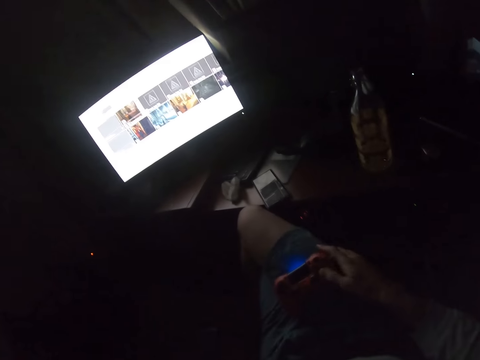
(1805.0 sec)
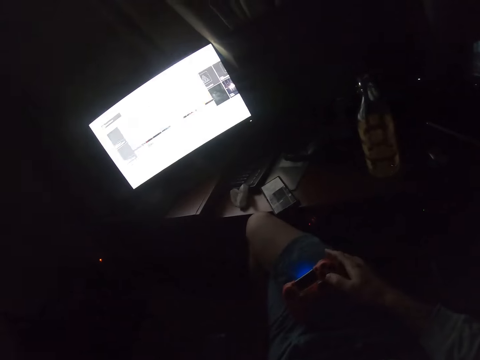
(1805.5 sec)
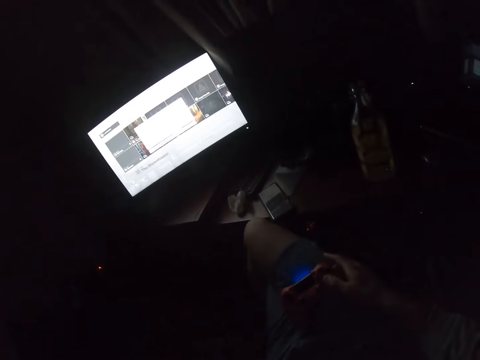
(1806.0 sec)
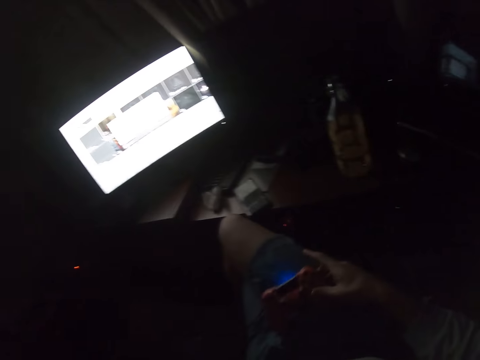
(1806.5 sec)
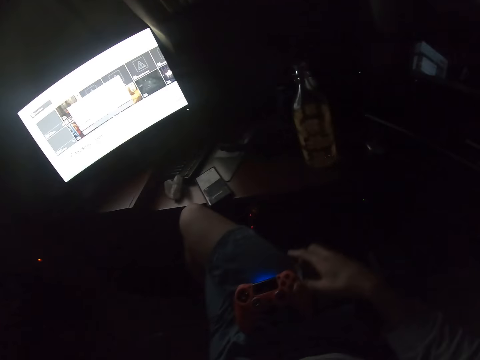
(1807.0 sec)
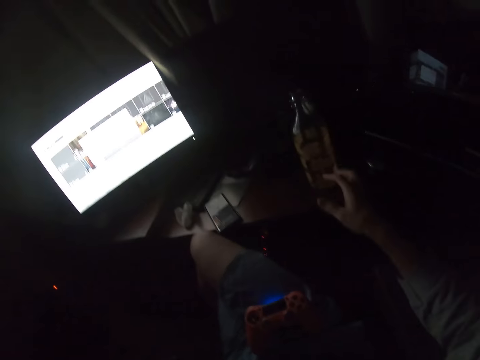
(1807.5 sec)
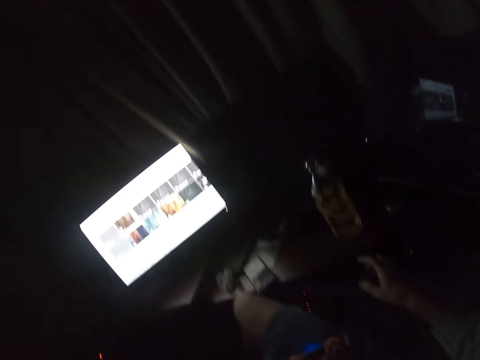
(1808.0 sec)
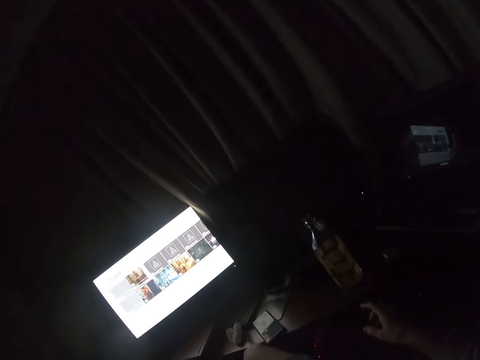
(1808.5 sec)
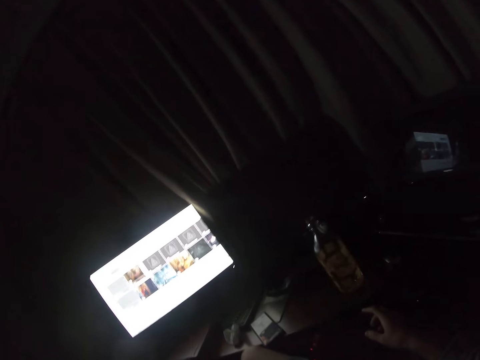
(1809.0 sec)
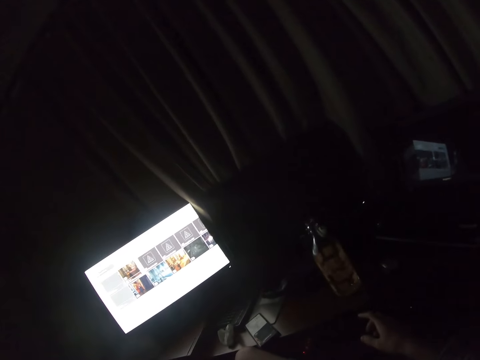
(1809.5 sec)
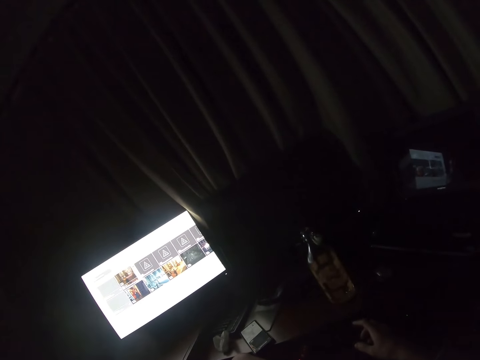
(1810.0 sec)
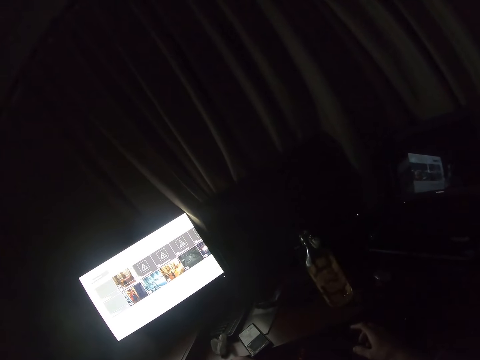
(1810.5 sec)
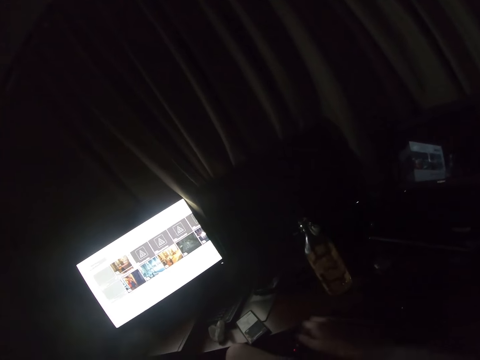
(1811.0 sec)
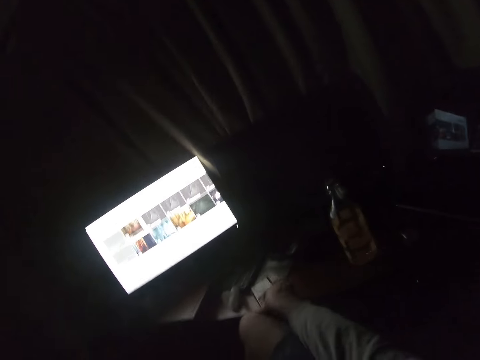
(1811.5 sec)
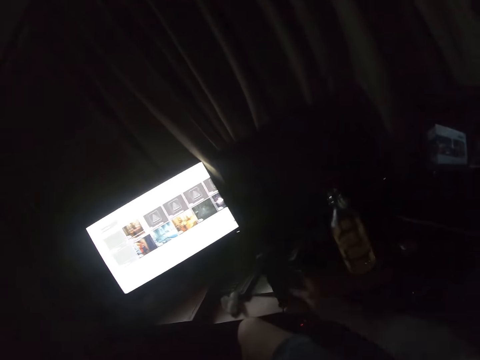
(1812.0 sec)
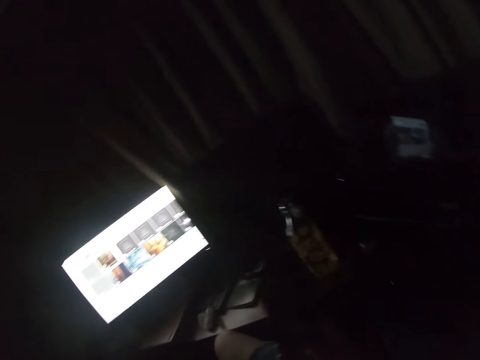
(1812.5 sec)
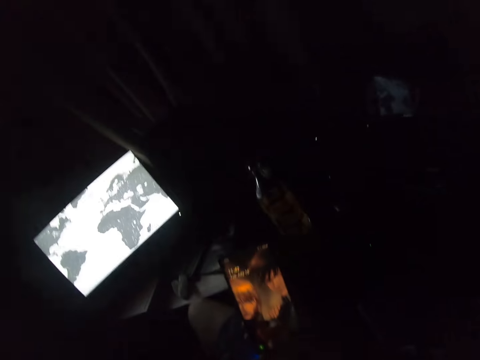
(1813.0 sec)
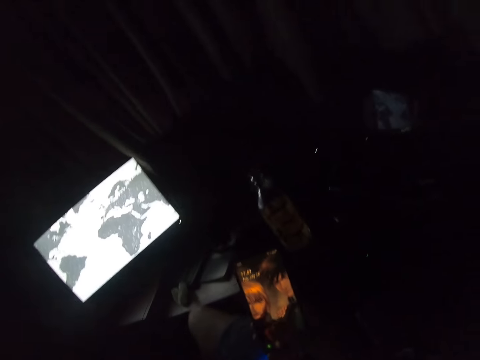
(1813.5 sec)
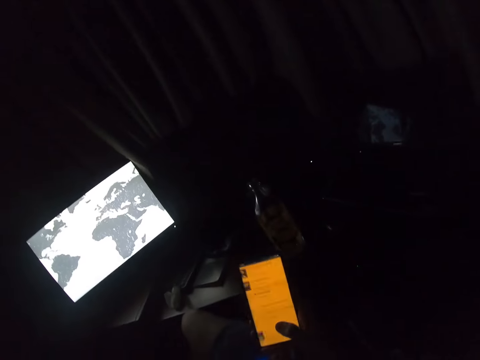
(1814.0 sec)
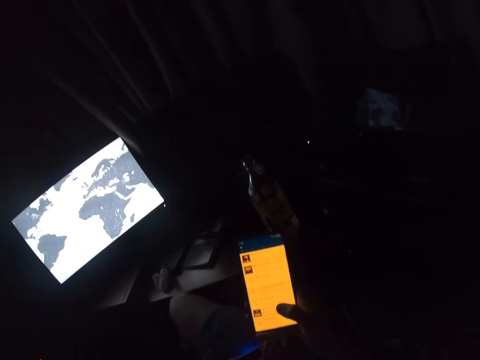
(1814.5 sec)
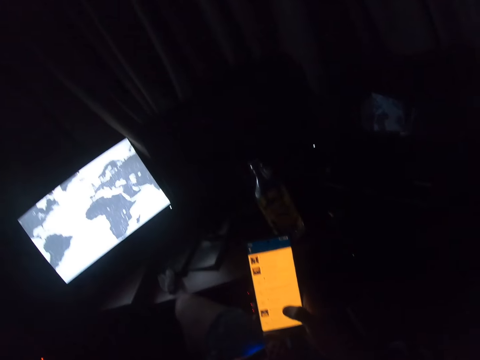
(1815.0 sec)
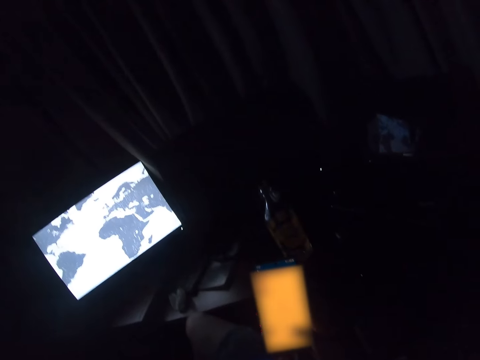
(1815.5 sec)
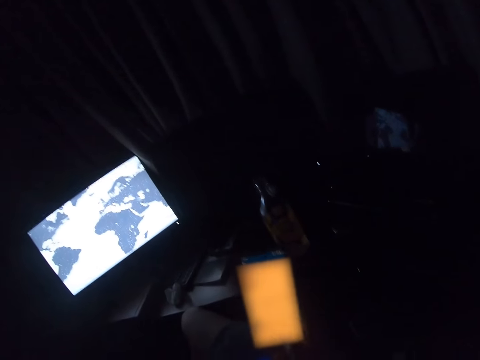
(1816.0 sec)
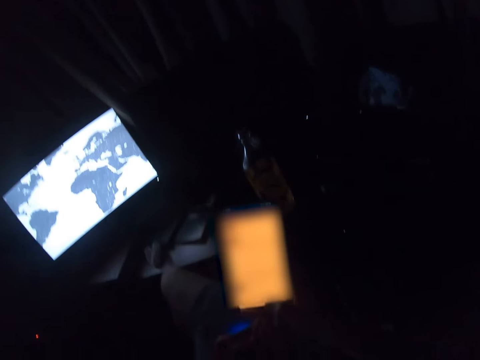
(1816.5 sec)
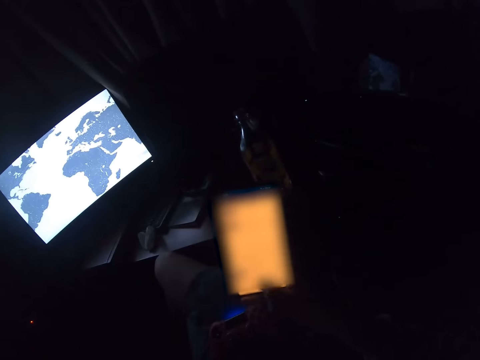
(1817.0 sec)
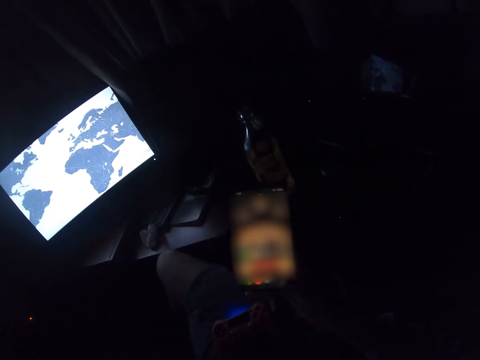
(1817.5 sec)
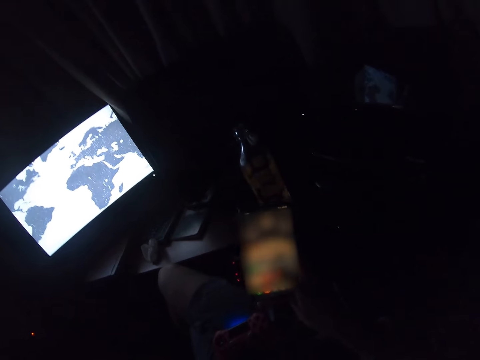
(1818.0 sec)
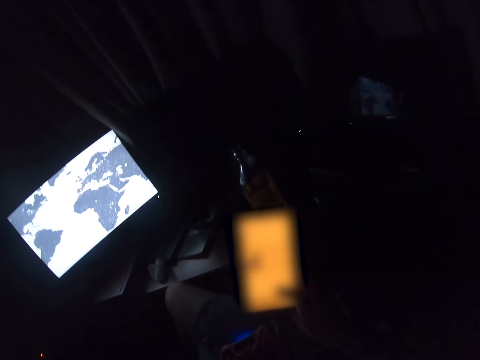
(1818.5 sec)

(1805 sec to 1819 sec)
The camera wearer plays the PC game. They pause the game. They lift the right hand up. They look at the computer. They place the hand on the table. They take the phone from the table. They use the phone. They scroll the phone.

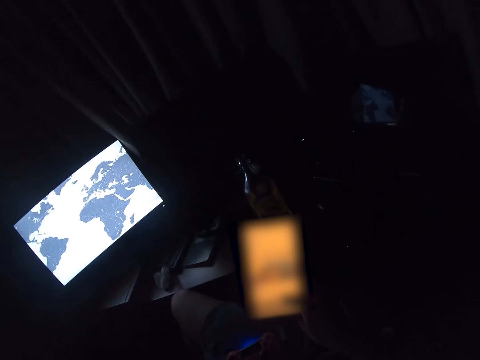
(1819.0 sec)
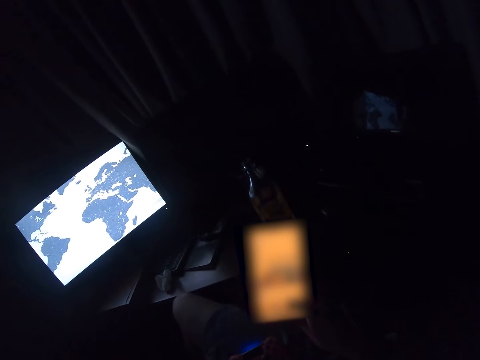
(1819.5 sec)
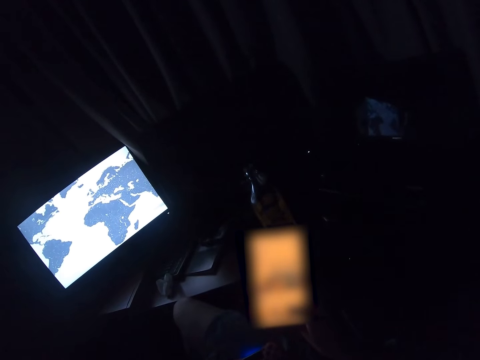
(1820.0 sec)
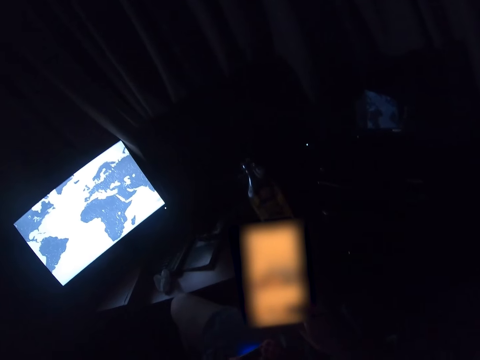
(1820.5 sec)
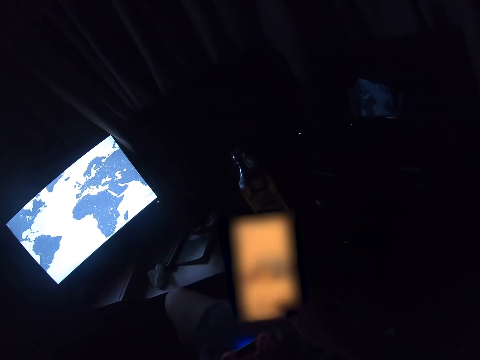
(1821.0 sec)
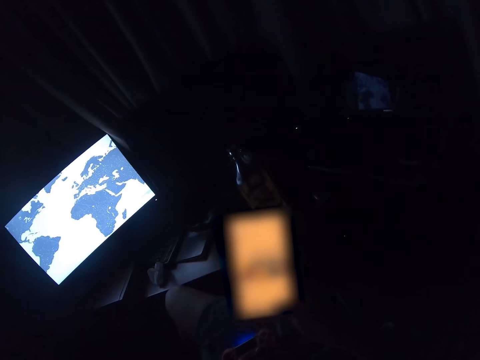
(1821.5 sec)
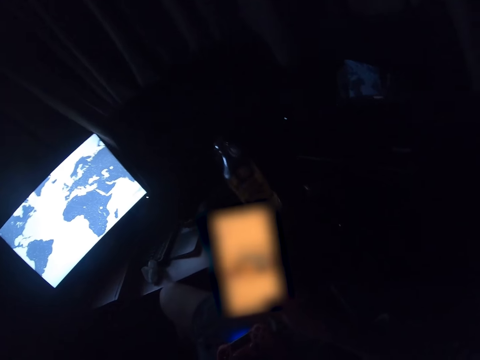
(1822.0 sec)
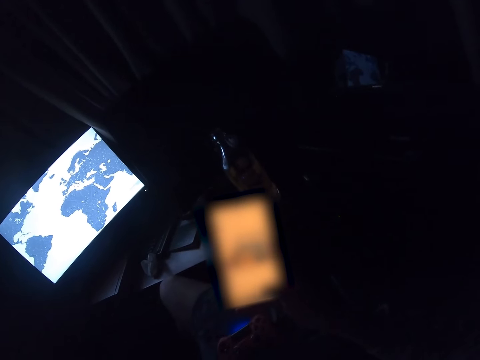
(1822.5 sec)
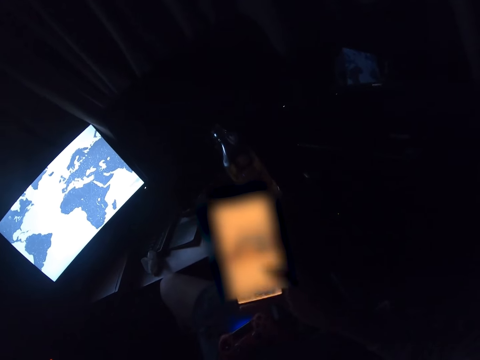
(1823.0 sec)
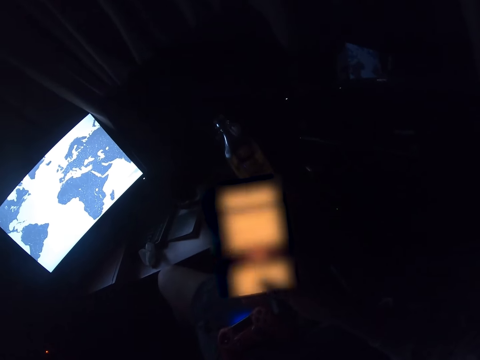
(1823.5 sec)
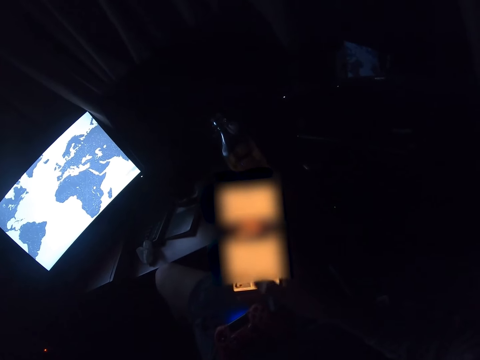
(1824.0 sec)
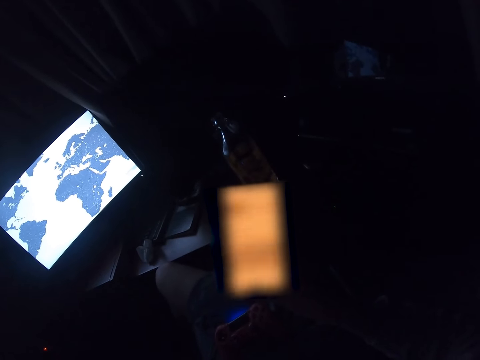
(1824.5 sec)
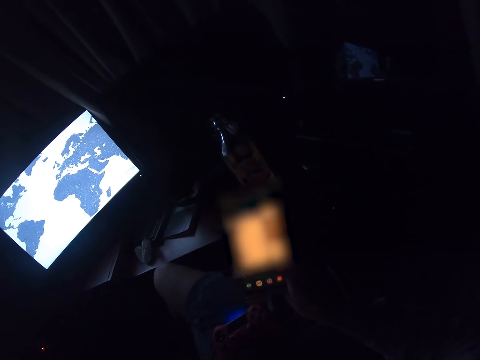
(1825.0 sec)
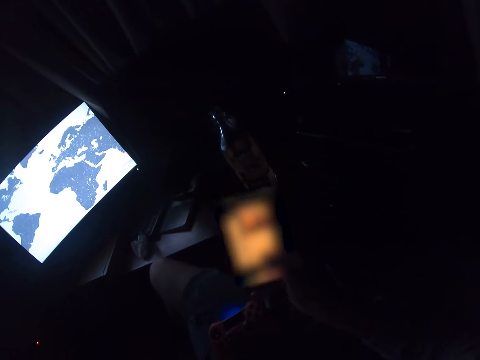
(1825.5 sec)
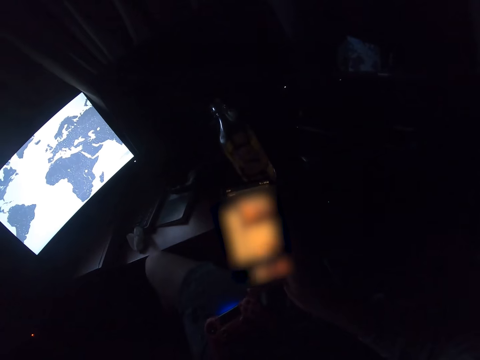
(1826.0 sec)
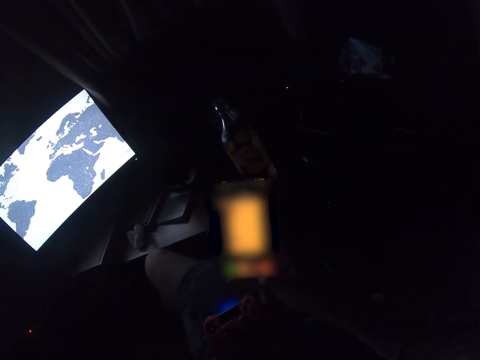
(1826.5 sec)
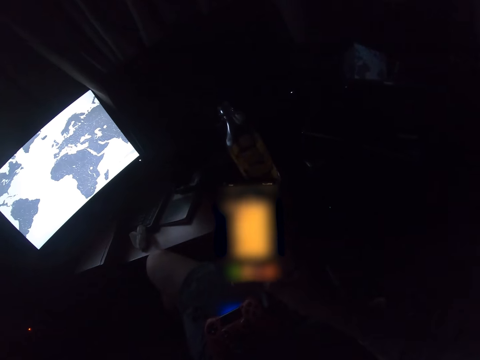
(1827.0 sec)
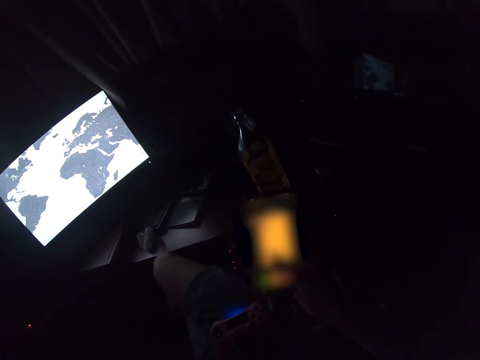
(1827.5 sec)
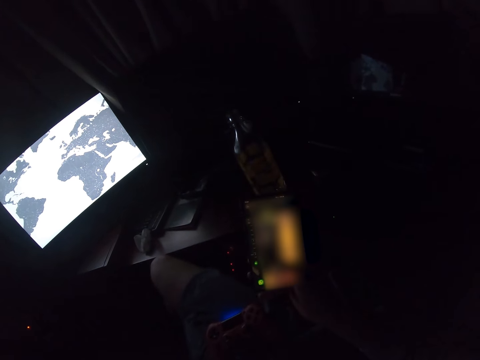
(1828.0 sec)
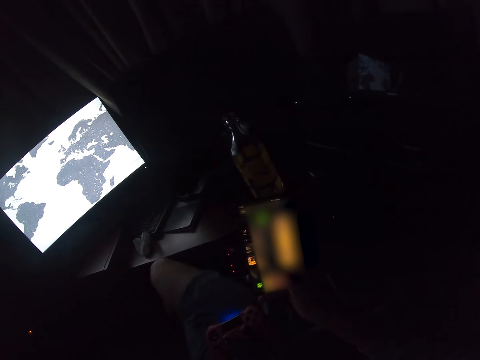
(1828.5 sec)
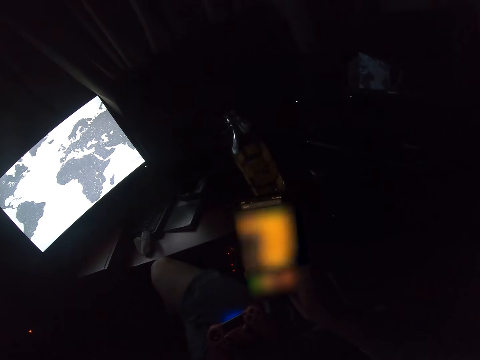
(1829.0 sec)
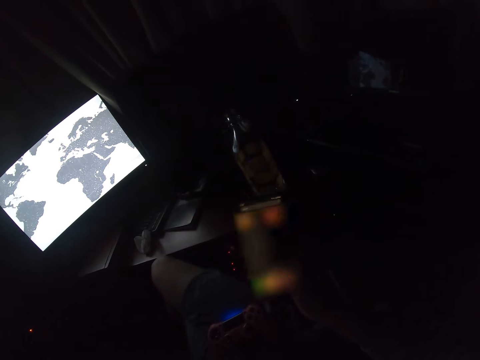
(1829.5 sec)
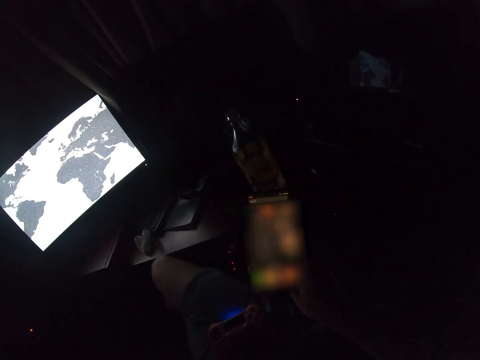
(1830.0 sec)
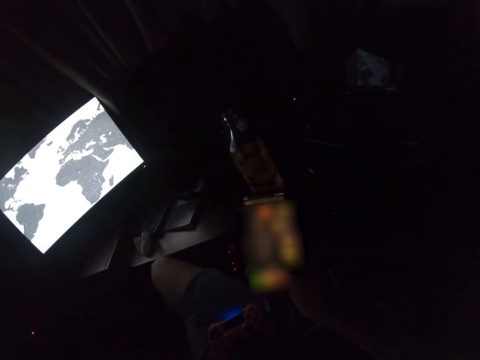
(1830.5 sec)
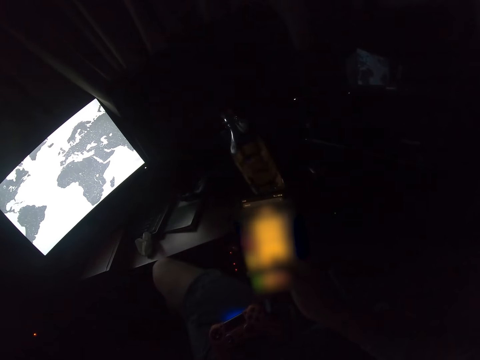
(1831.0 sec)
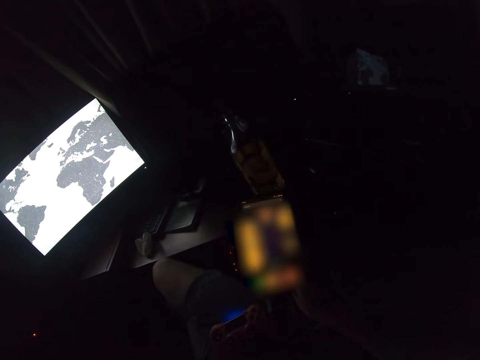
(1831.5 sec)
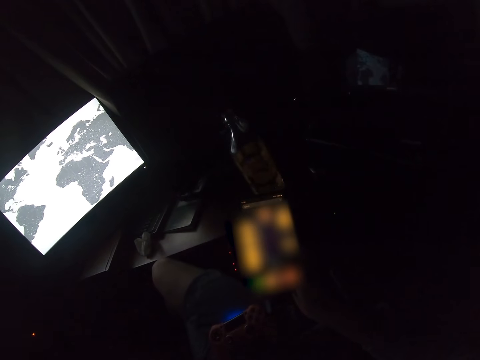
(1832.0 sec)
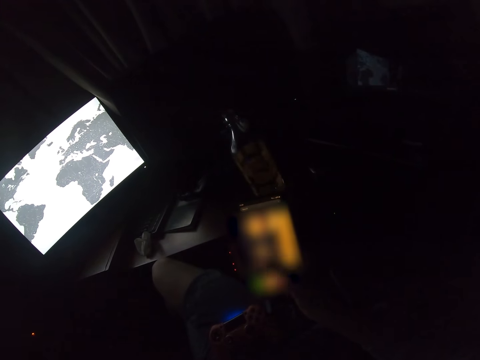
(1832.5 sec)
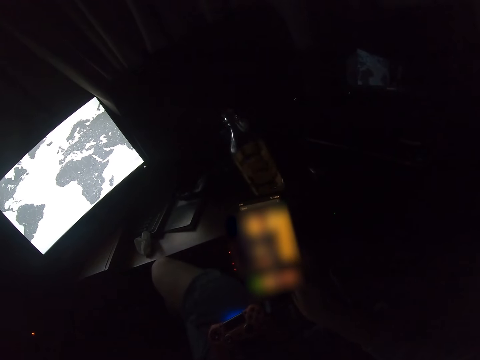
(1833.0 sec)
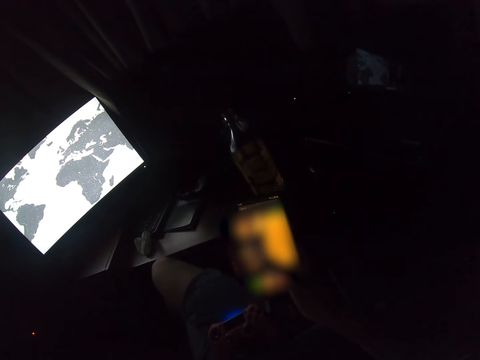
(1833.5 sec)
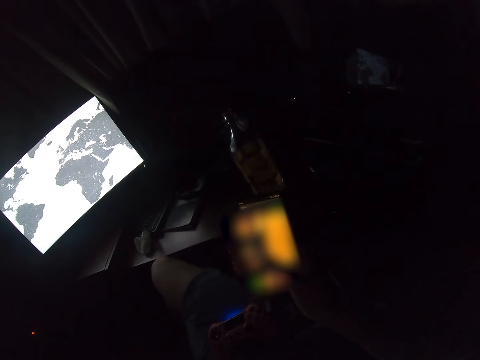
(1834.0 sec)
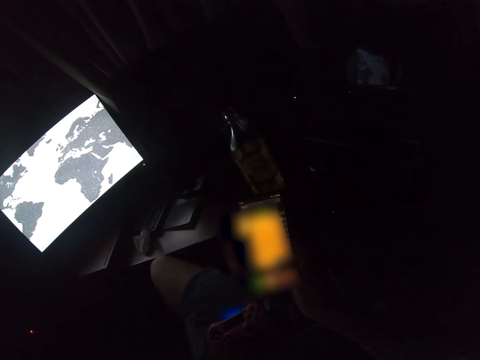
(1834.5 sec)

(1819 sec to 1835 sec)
The camera wearer looks at the phone.
